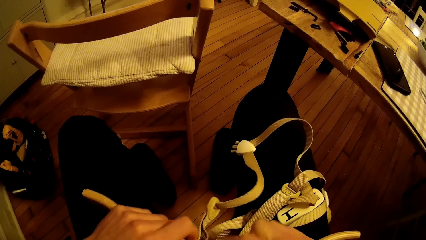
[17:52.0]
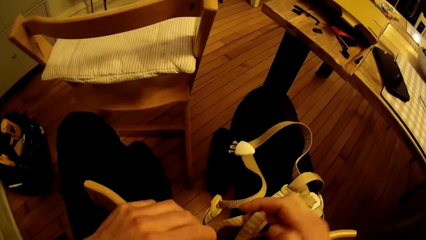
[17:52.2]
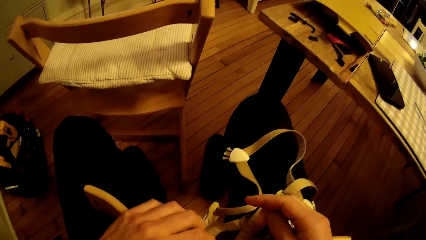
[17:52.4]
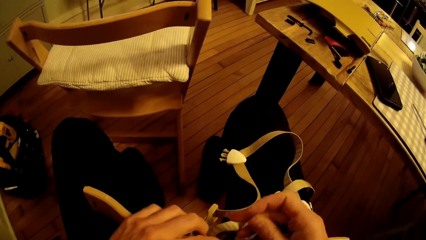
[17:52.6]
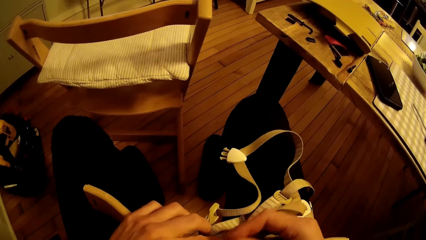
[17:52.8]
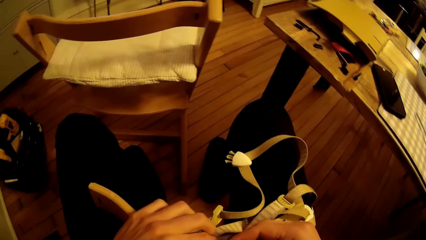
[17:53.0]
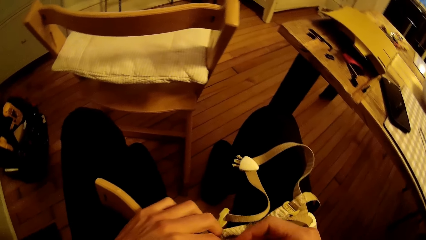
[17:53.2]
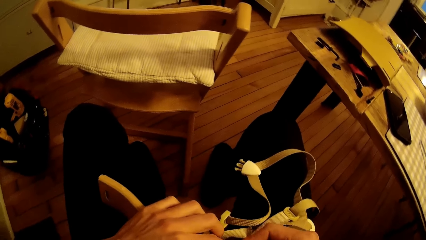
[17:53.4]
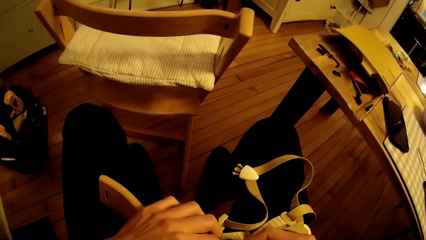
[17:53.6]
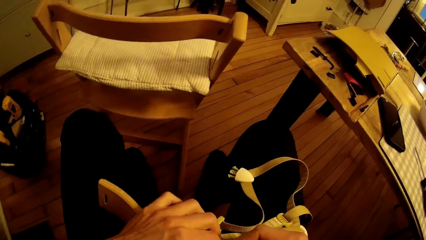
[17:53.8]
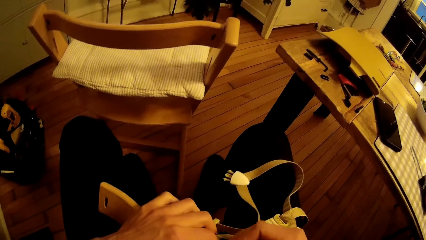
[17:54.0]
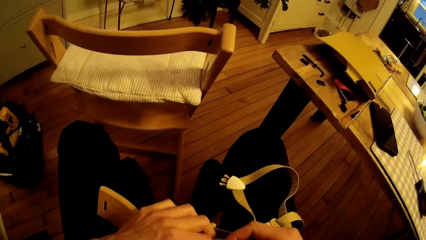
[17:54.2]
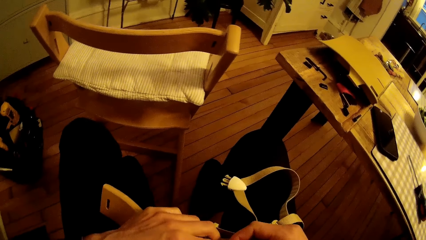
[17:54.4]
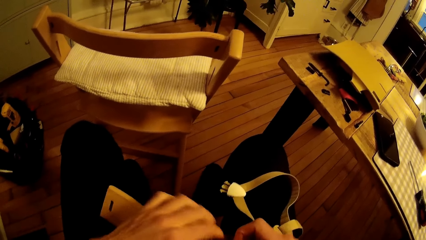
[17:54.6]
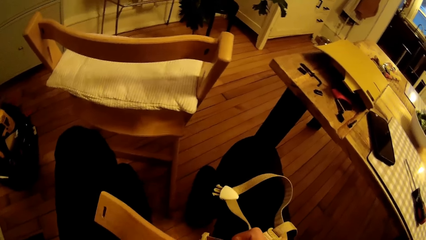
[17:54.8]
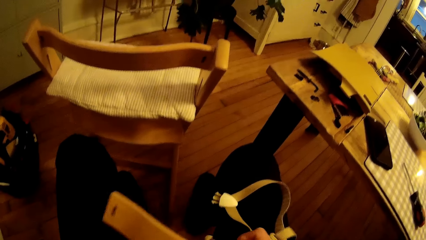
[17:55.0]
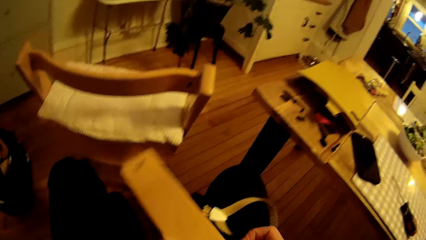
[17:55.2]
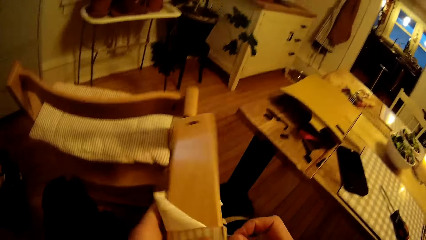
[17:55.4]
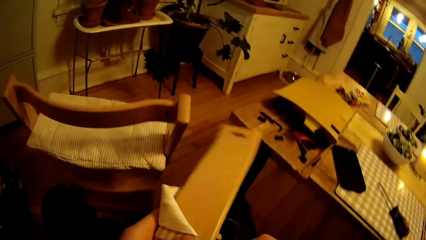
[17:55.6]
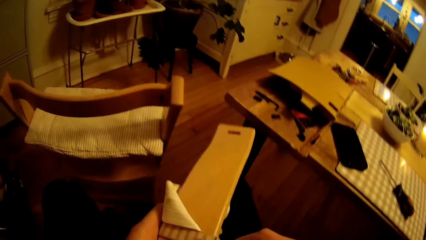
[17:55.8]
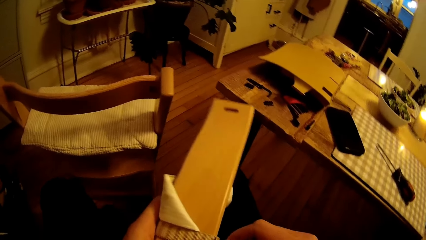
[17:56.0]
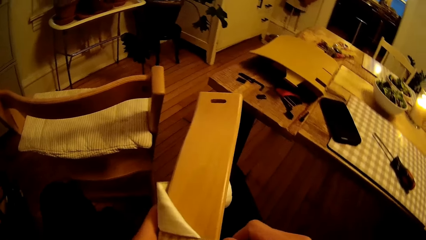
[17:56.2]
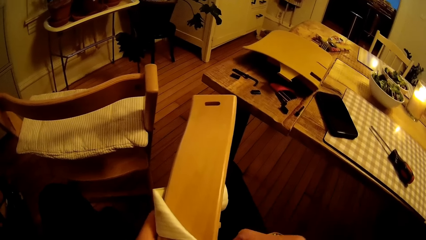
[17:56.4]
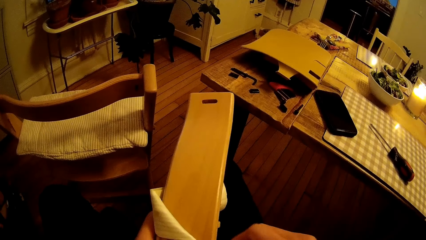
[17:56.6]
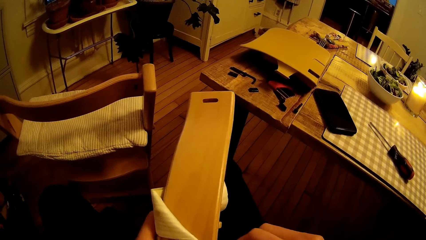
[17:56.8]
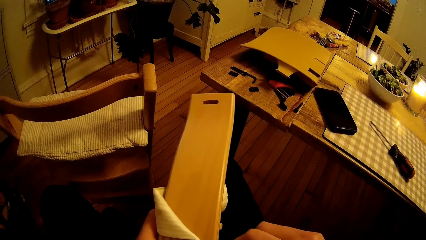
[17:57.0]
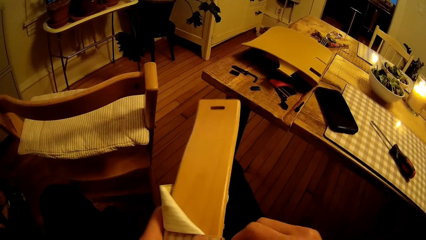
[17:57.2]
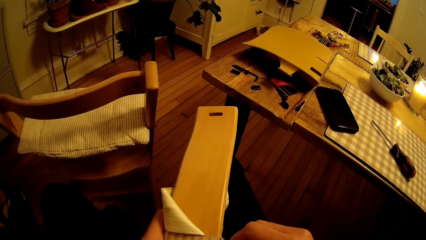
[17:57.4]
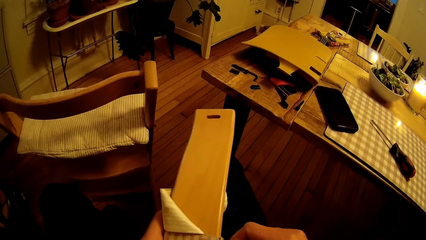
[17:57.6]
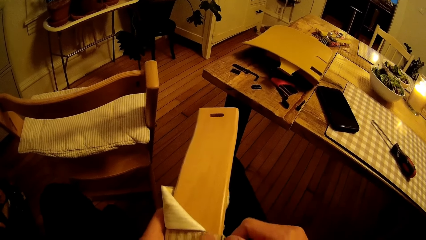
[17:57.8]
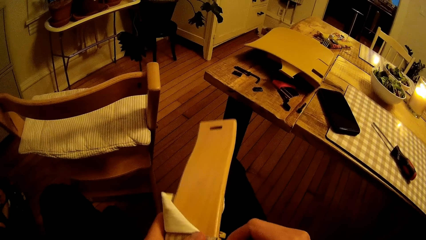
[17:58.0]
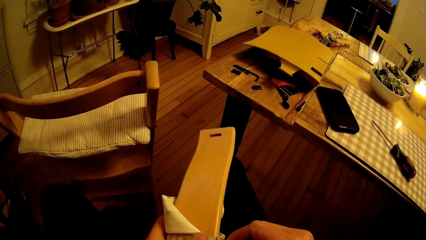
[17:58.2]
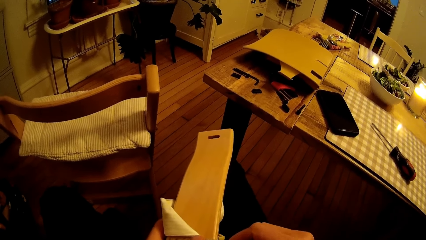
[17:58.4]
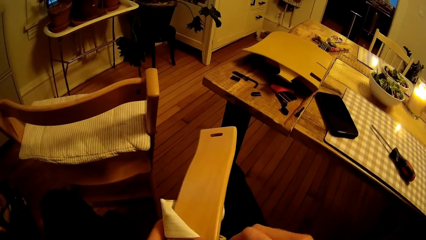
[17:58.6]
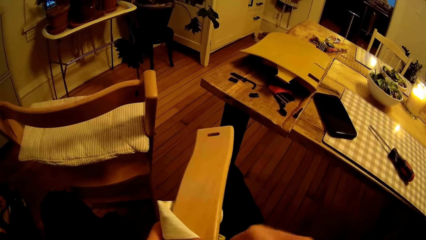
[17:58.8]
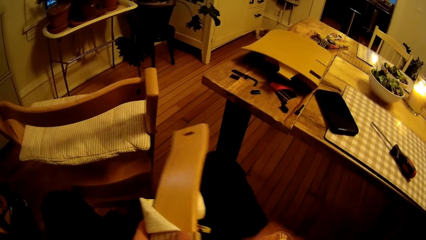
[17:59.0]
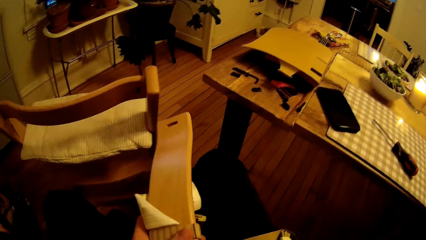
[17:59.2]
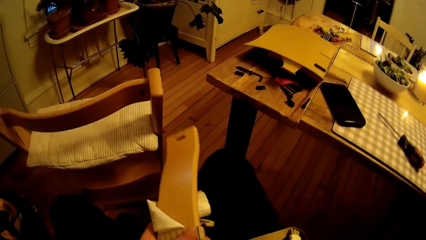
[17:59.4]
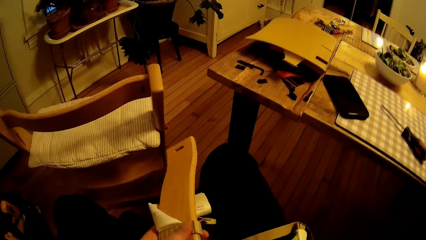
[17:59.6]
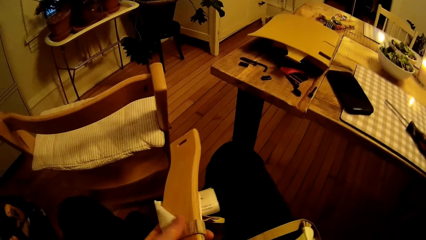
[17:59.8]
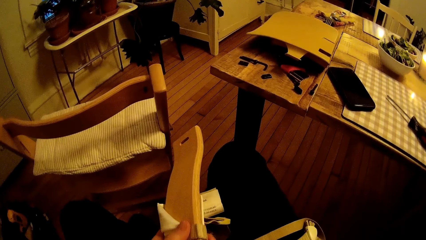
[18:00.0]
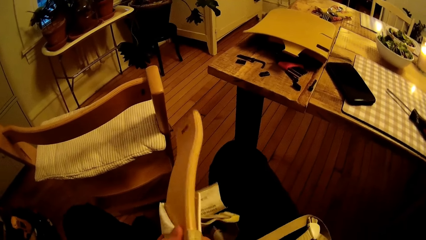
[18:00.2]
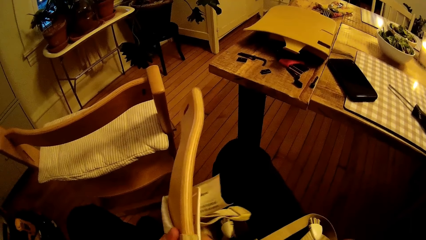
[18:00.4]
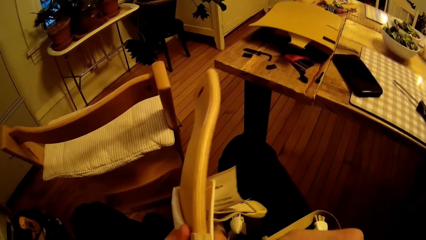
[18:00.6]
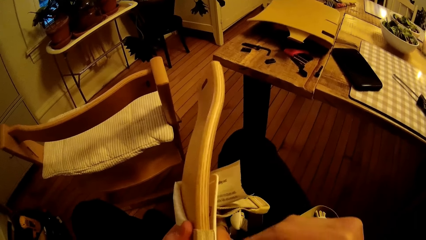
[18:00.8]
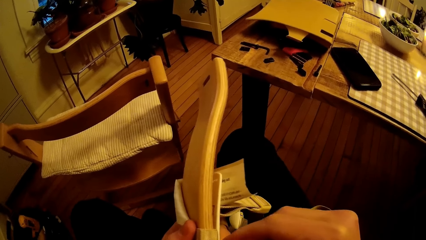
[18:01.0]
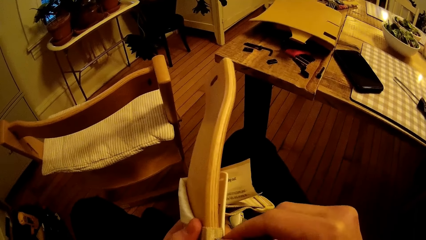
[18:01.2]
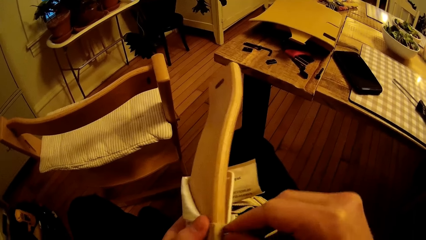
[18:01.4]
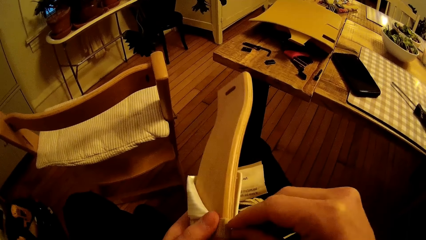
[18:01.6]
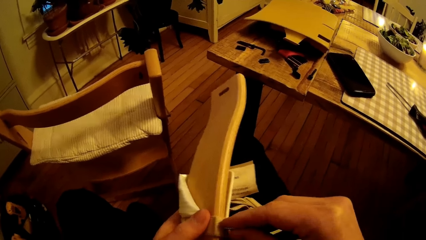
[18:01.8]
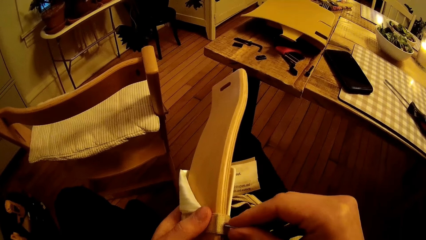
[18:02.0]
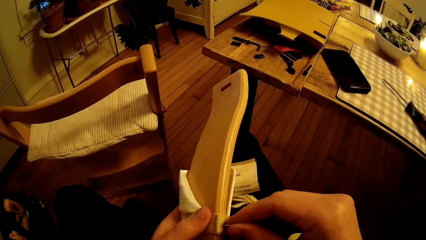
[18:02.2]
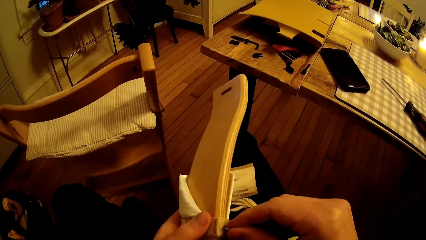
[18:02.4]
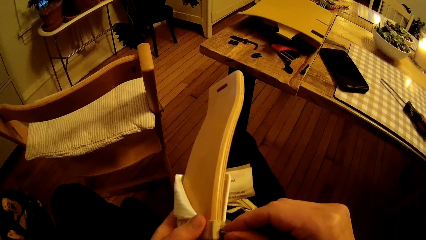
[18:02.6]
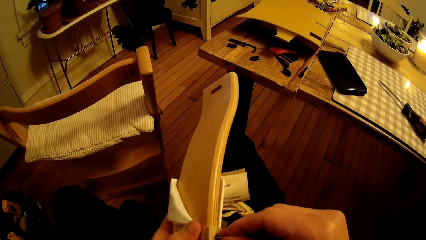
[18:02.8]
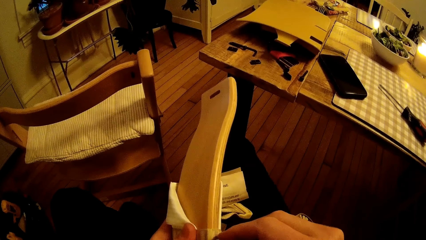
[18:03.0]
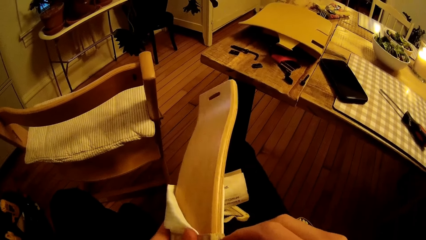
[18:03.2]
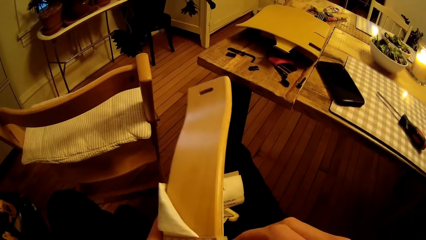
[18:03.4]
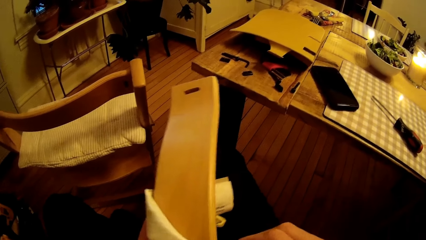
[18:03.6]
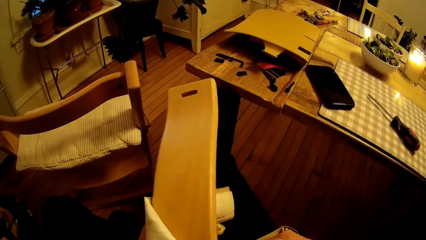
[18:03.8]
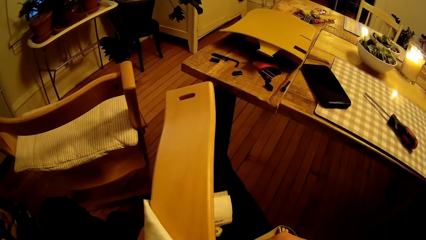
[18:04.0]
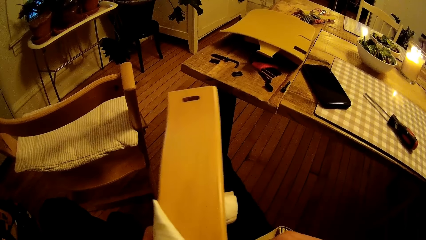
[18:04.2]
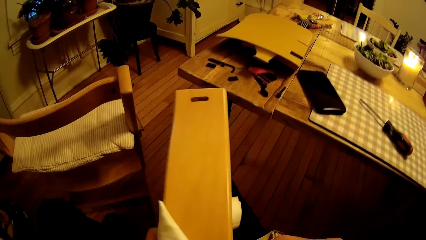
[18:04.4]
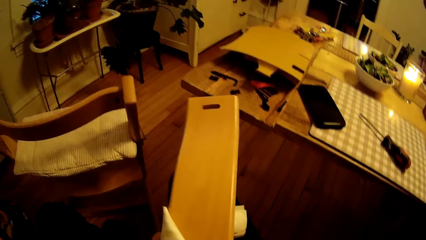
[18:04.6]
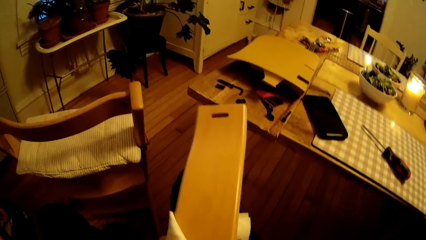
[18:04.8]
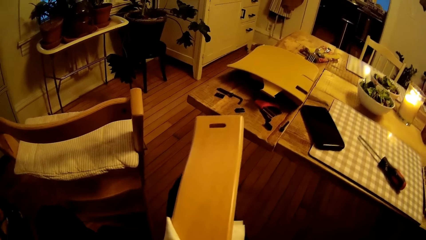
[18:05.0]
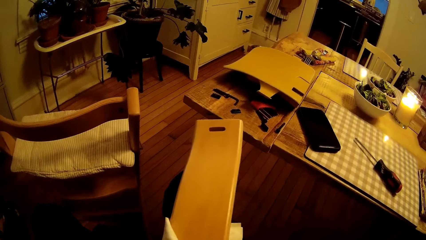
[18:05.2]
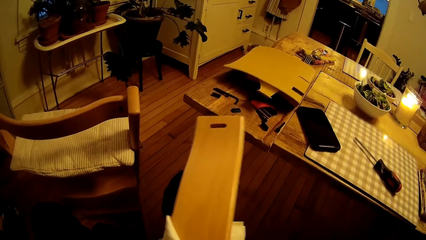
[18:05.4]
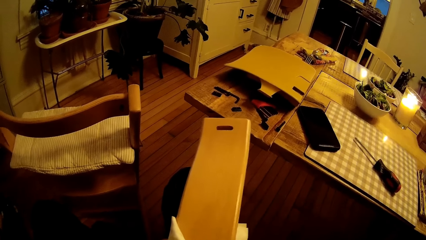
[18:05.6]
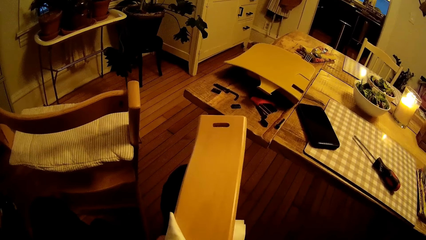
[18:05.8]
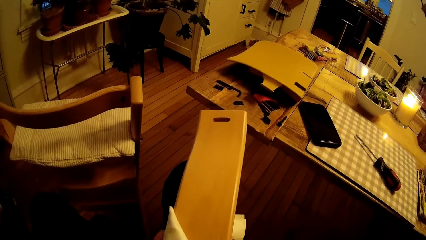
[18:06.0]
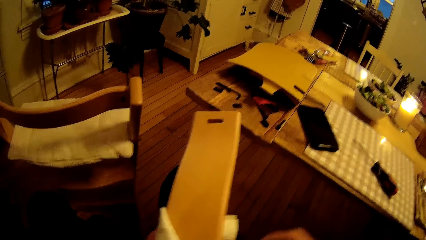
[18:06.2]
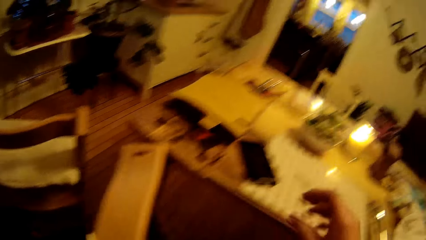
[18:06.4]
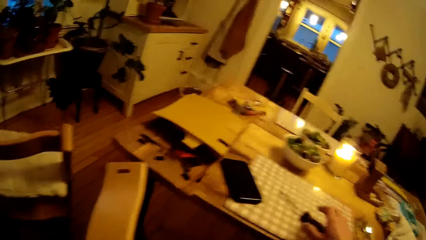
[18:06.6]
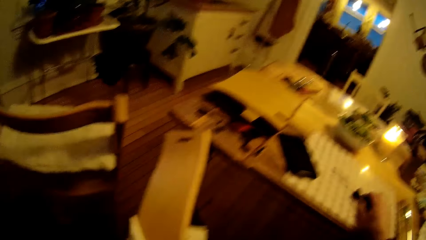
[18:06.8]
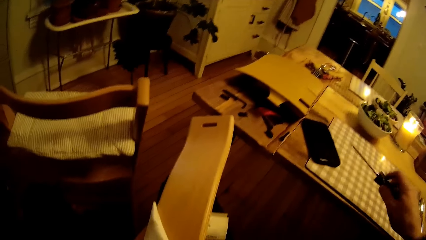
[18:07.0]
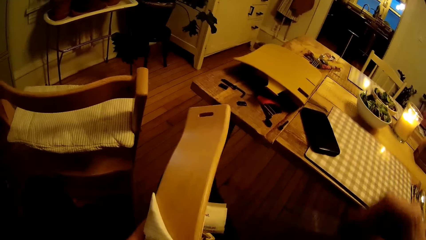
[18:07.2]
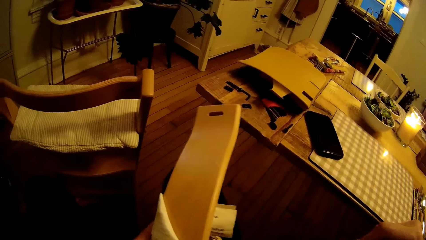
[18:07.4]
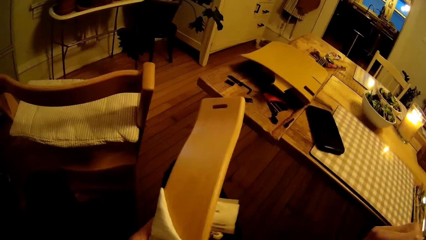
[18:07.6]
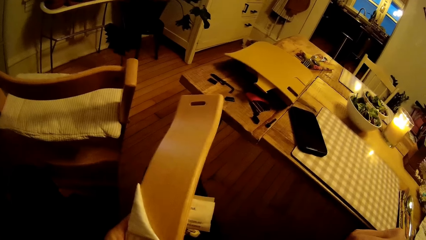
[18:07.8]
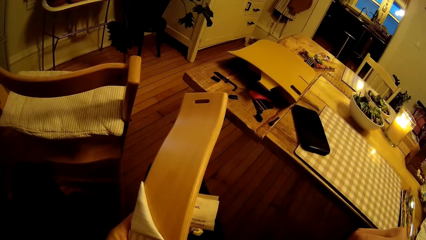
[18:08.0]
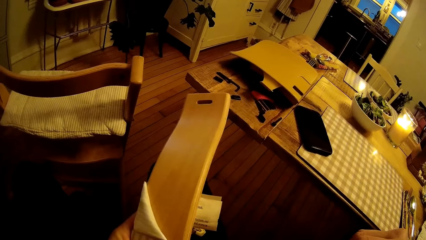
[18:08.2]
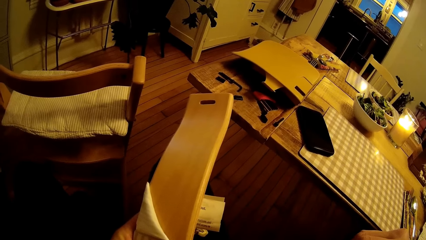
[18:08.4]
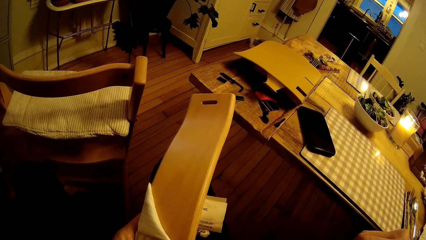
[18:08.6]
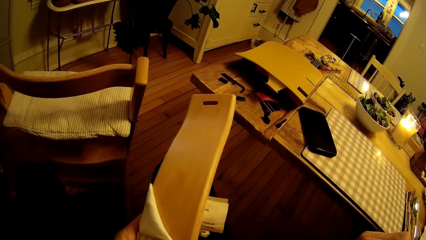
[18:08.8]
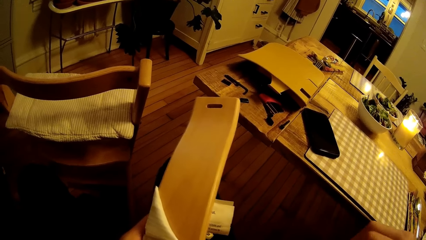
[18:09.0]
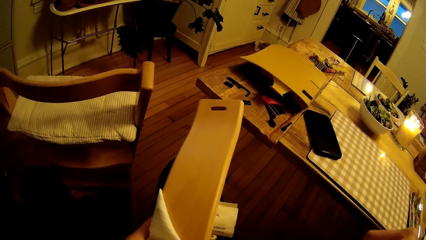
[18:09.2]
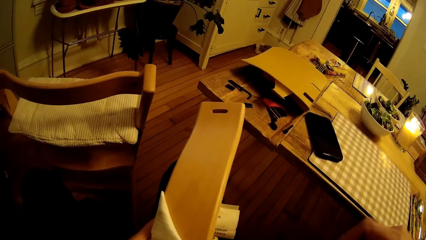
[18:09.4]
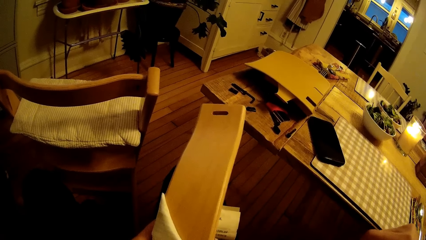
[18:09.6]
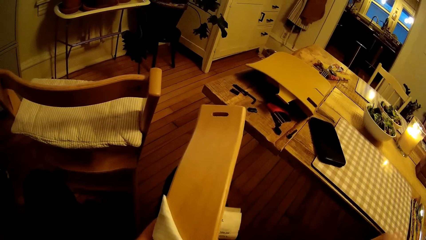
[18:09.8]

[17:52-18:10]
The camera wearer screws the wood with his right hand. He works on the wood. He tightens the wood. He puts the screw nut in the wood. He picks up the screwdriver from the table mat with his right hand. He screws the wood in his left hand with his right hand.
